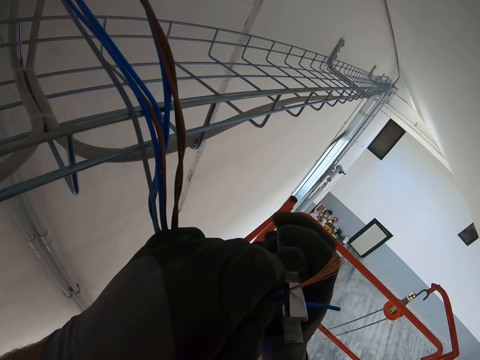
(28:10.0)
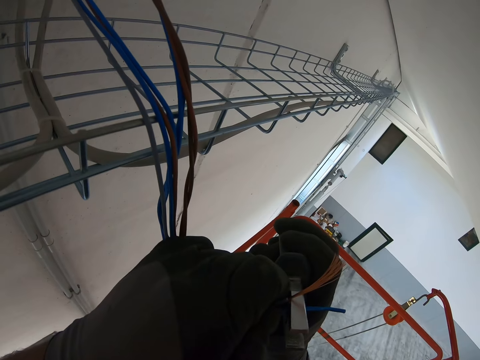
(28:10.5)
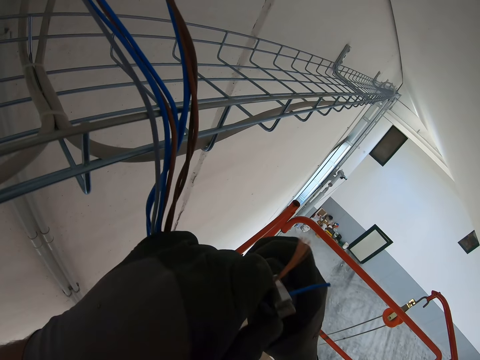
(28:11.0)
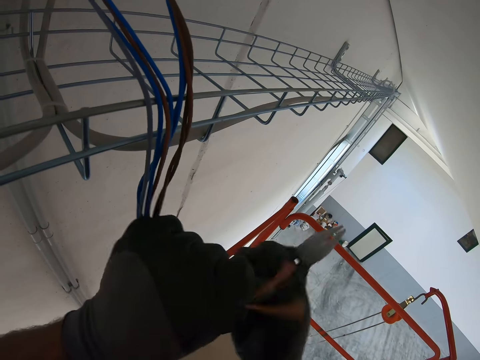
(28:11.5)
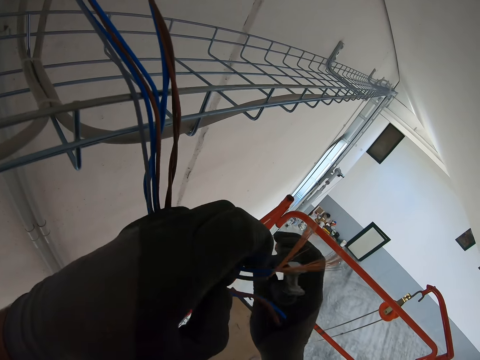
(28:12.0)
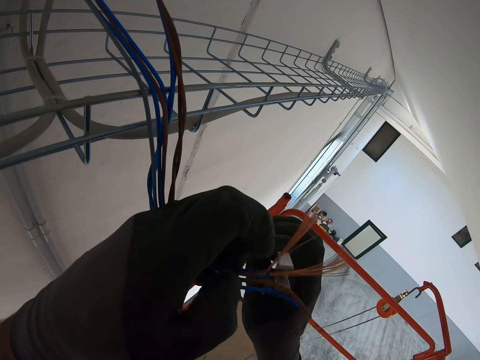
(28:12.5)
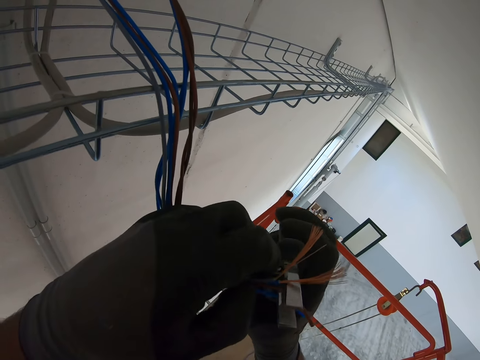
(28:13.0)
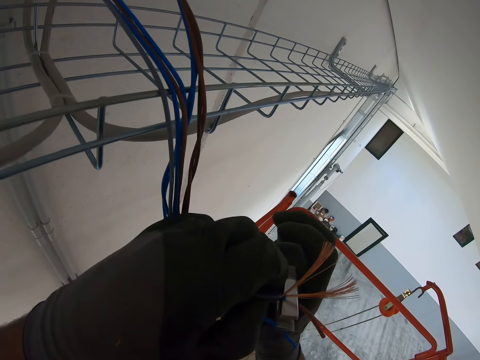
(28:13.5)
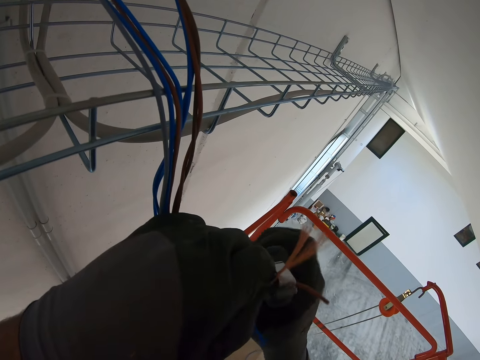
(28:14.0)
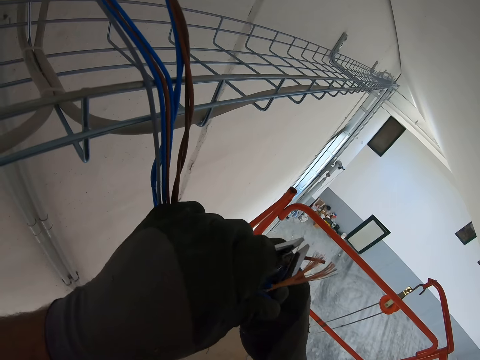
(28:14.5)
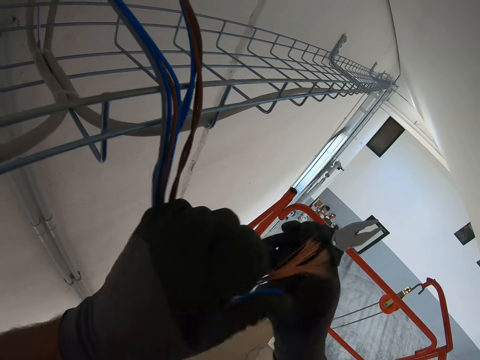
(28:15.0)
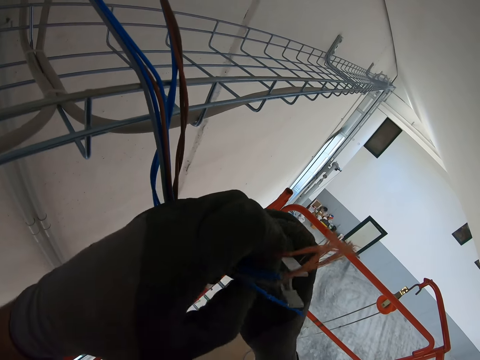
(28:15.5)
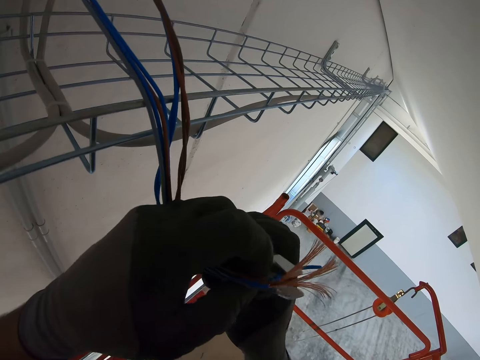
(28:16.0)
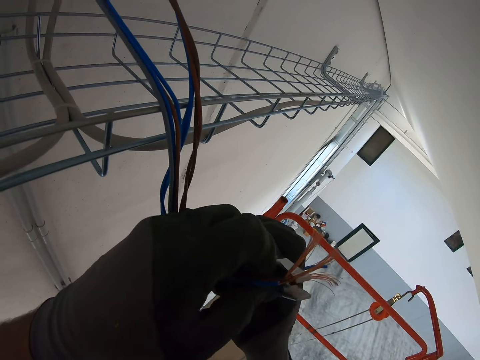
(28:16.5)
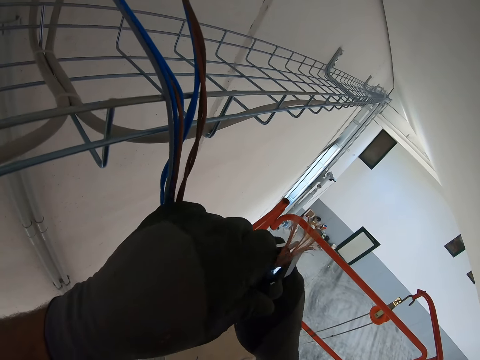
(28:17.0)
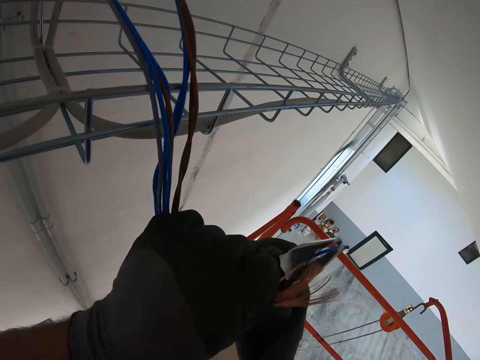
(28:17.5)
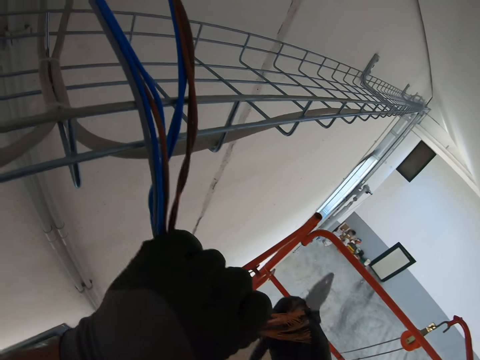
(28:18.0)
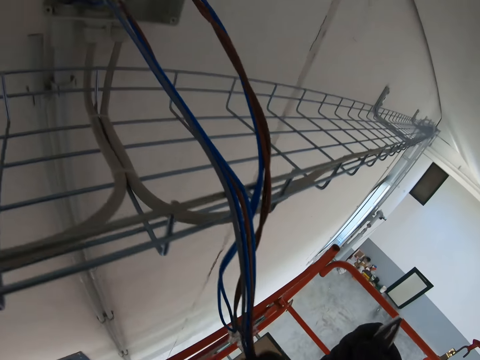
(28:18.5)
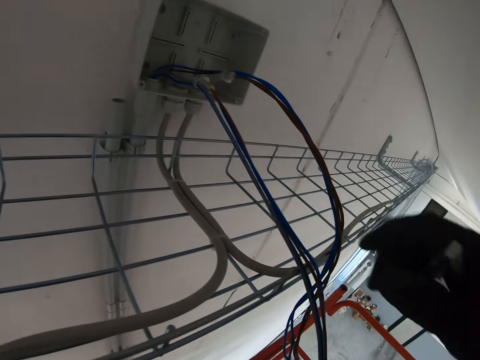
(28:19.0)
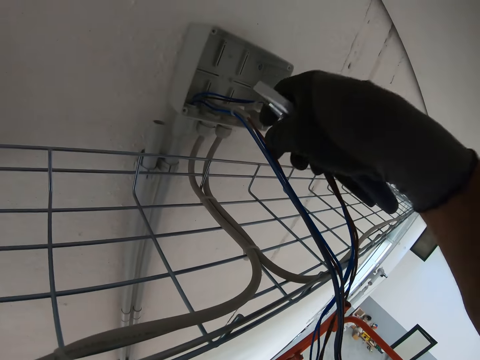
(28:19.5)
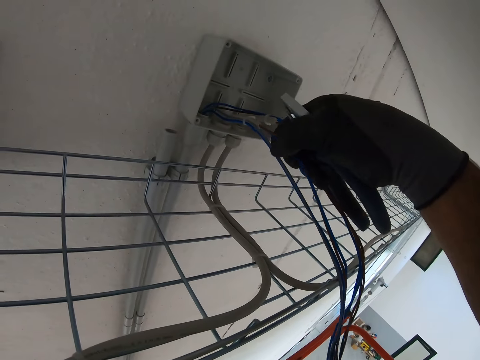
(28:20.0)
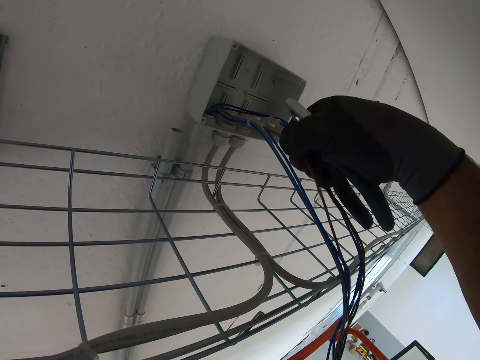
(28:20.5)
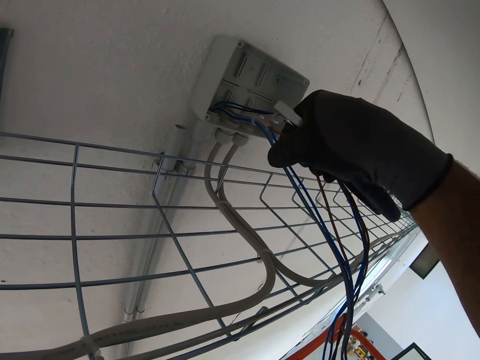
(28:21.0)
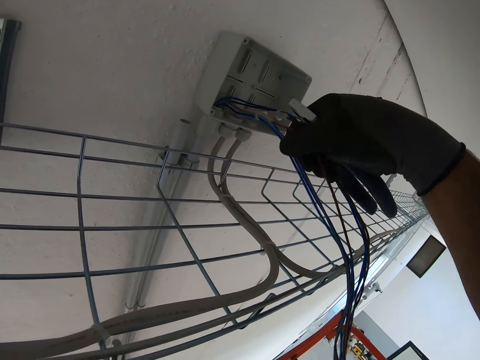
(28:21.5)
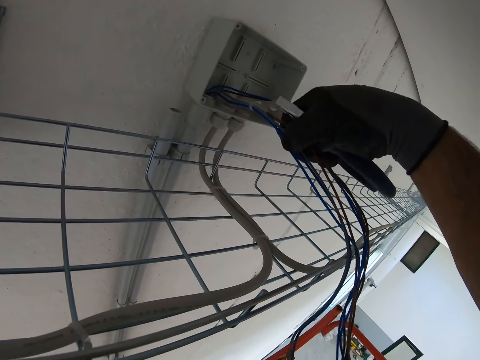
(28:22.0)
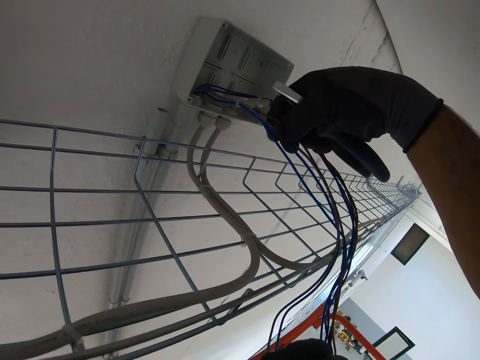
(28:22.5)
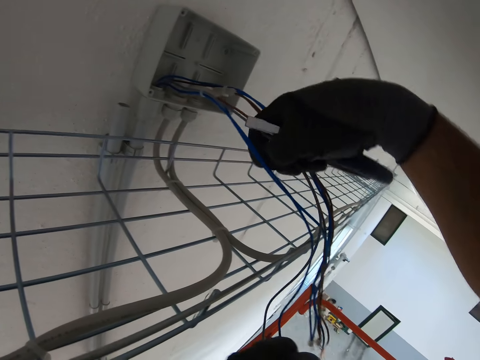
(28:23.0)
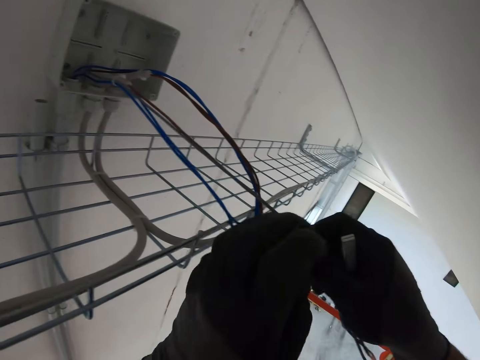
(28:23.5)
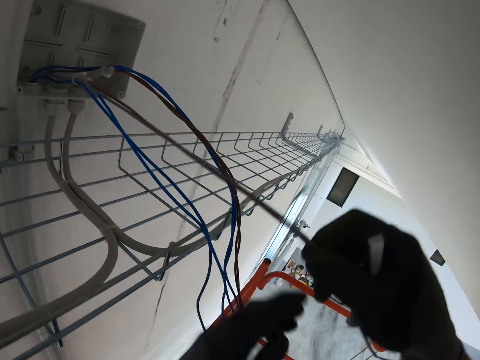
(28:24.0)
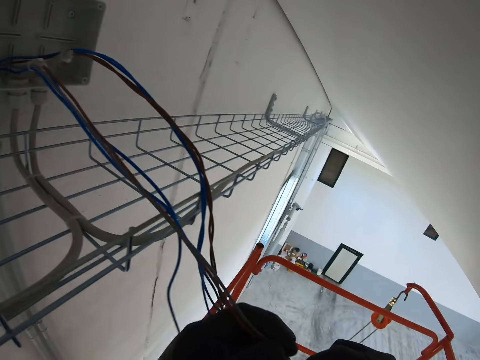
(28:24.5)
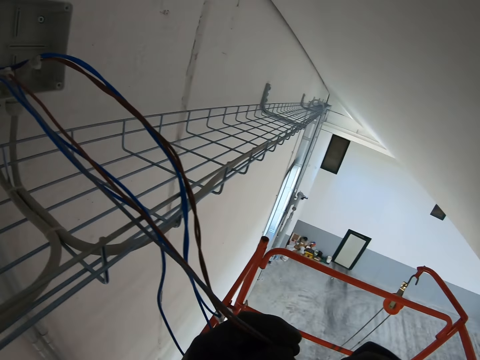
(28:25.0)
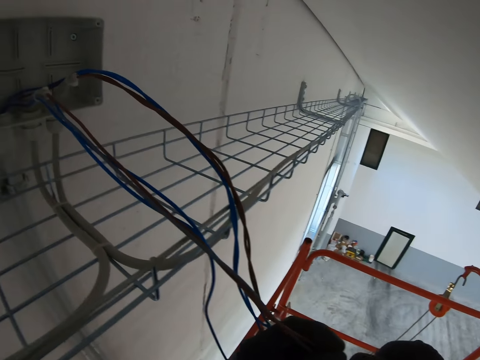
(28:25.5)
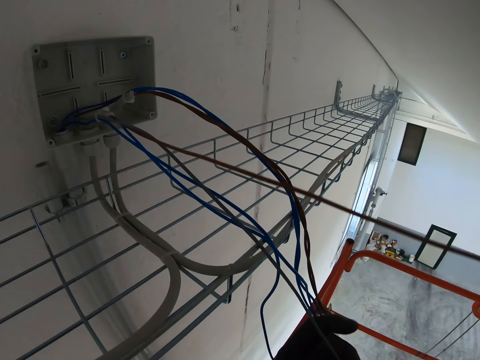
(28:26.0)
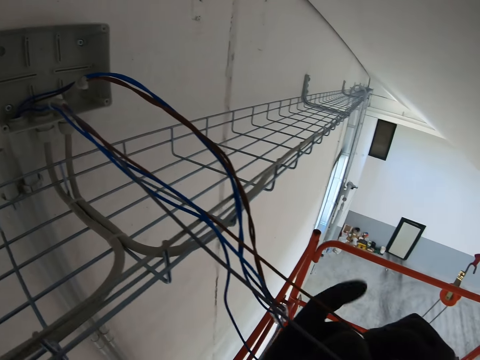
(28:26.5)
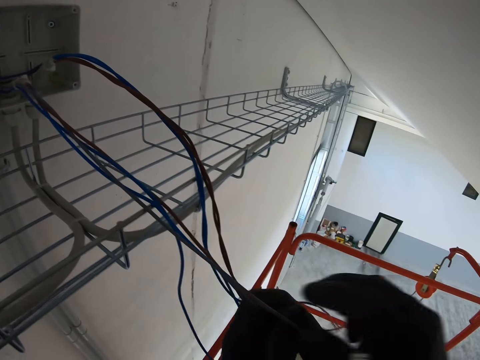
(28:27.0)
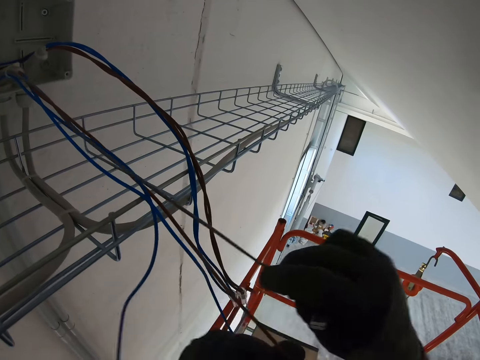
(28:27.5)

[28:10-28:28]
The camera wearer peels the wires. He pulls the cables with his hands.

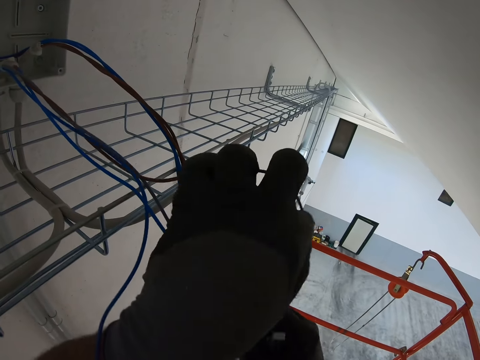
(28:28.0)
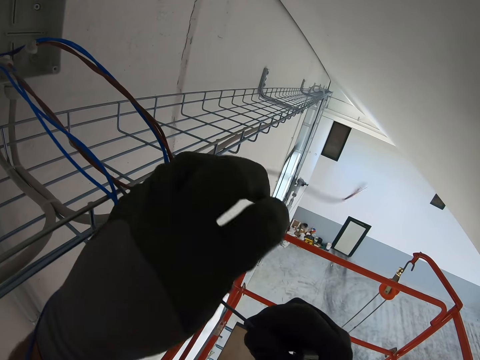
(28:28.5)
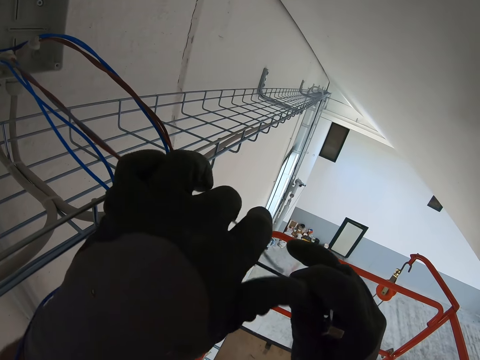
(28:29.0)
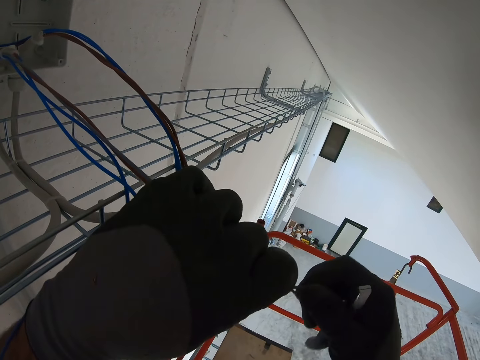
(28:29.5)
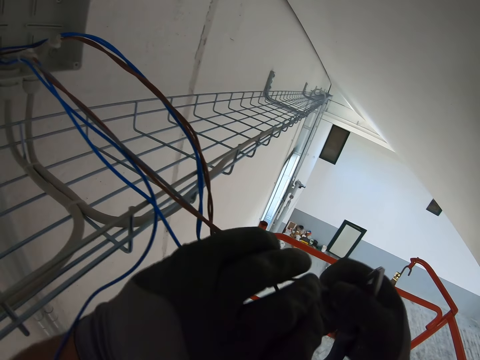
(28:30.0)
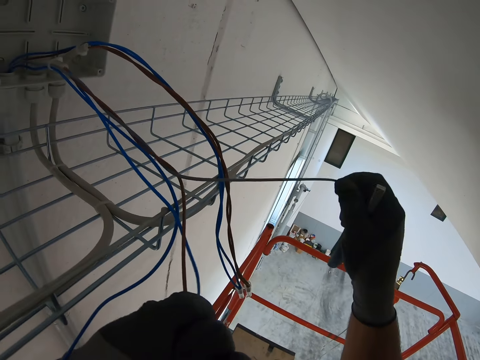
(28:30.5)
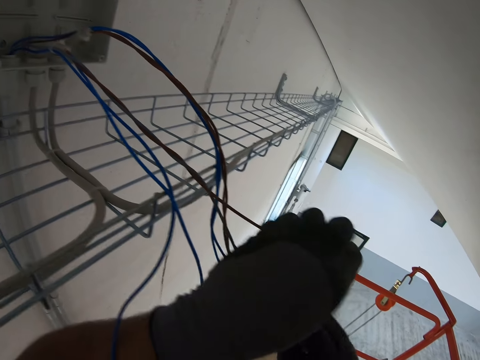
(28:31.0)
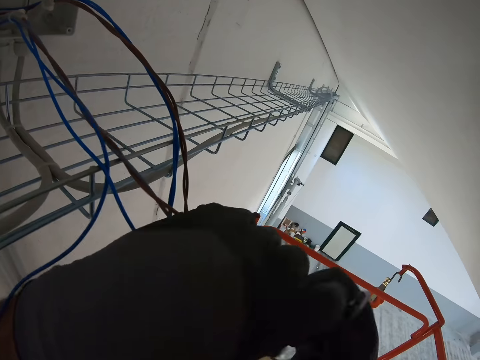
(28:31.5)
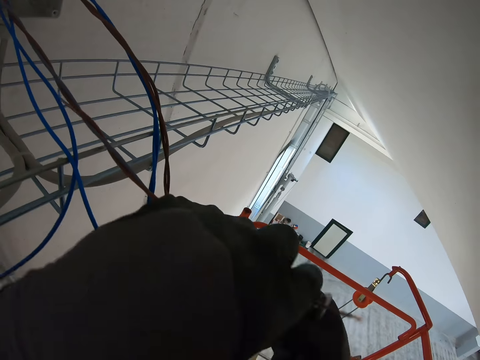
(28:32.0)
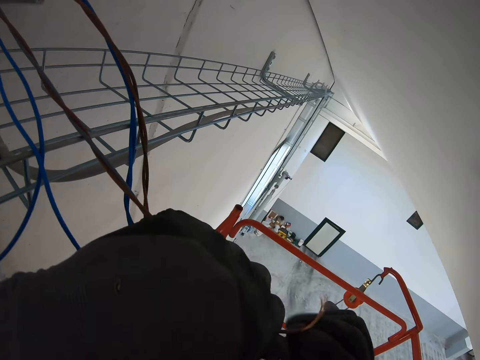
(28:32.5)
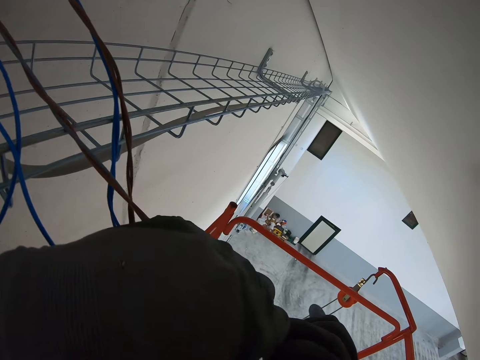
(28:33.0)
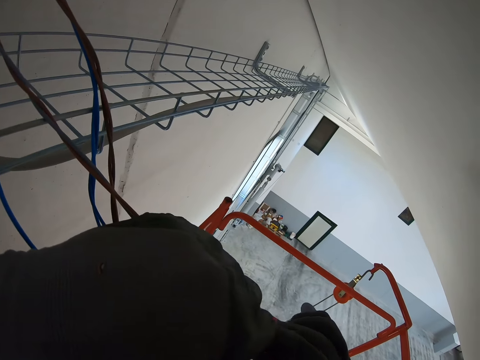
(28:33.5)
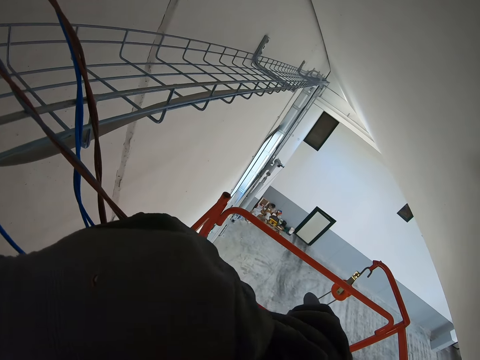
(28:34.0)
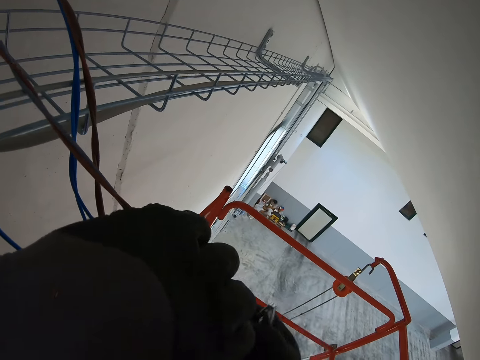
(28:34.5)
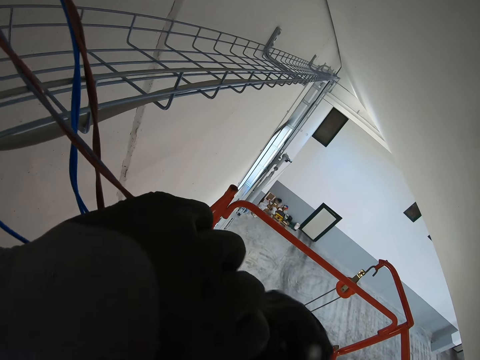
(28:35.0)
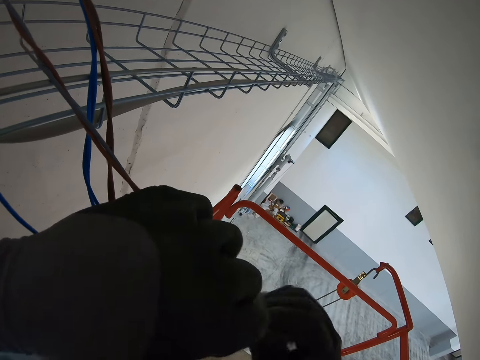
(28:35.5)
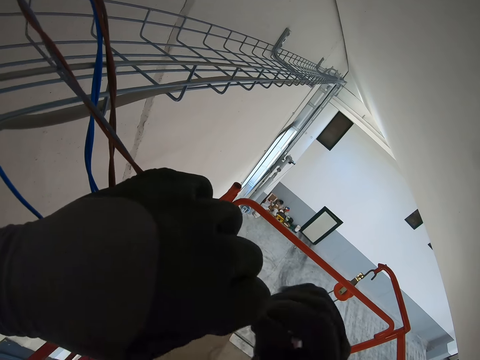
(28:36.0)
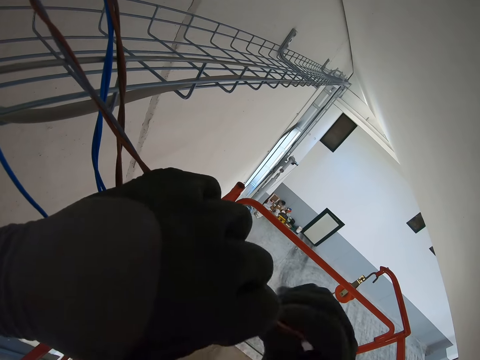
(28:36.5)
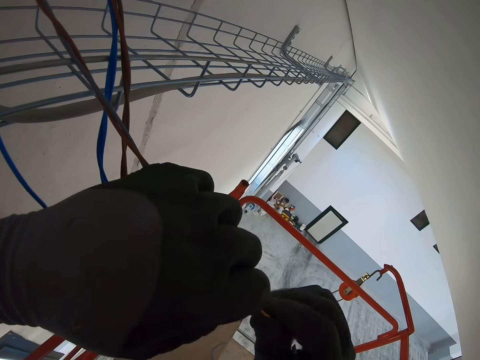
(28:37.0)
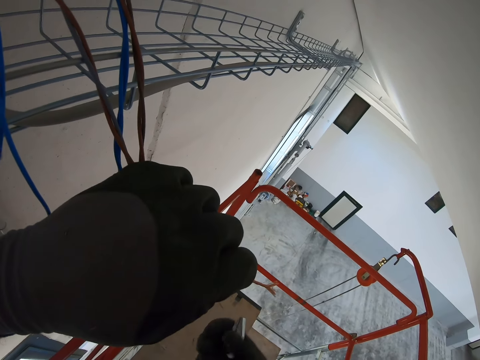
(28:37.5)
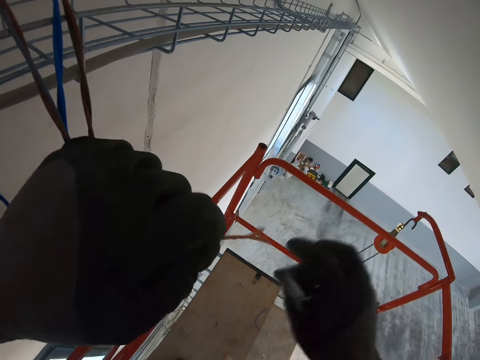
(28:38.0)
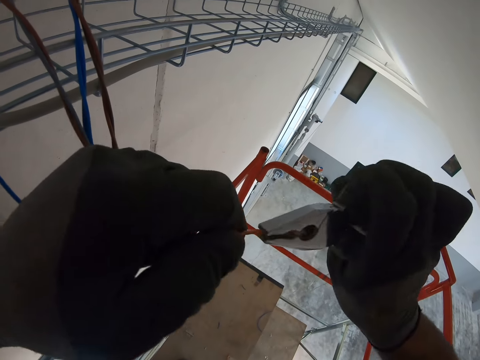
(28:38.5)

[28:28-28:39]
The camera wearer connects the cables together with his hand. He twists the wires with his hands.
